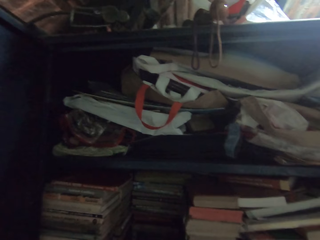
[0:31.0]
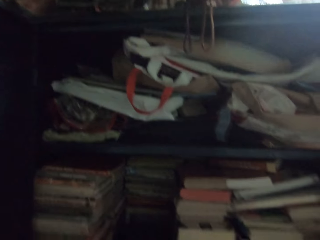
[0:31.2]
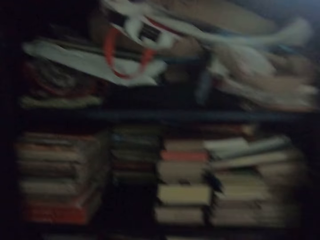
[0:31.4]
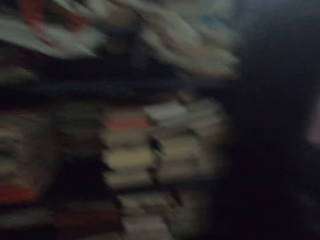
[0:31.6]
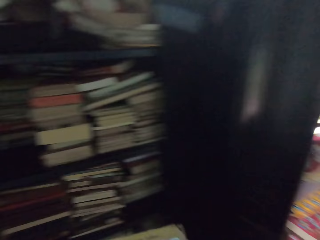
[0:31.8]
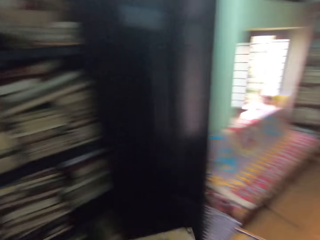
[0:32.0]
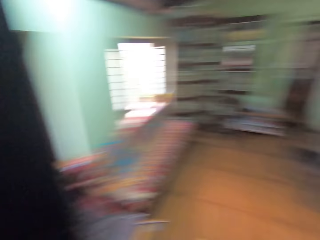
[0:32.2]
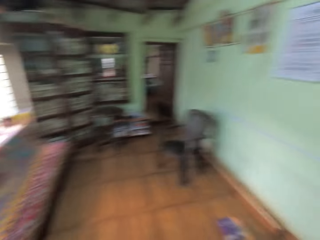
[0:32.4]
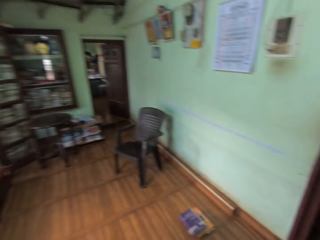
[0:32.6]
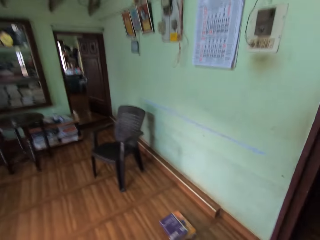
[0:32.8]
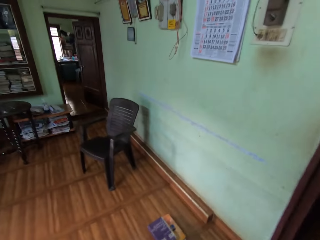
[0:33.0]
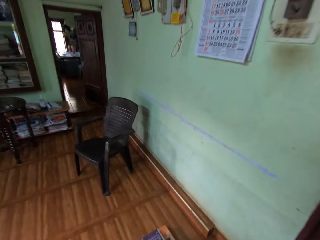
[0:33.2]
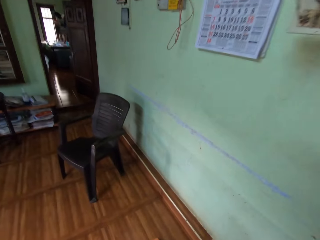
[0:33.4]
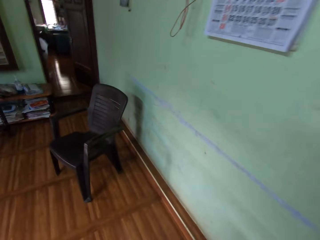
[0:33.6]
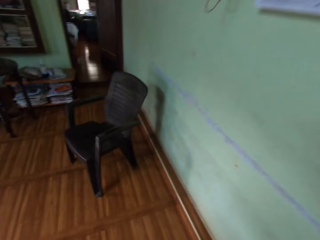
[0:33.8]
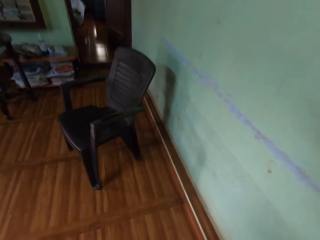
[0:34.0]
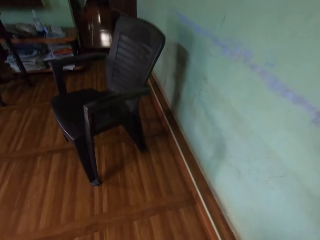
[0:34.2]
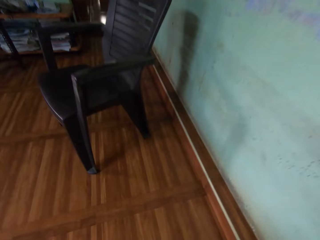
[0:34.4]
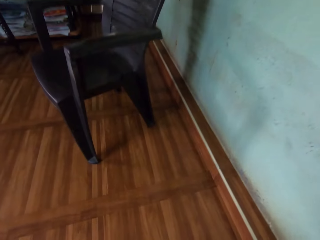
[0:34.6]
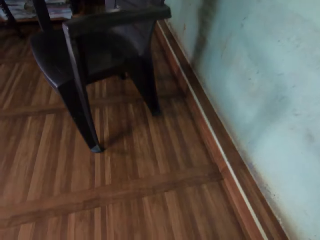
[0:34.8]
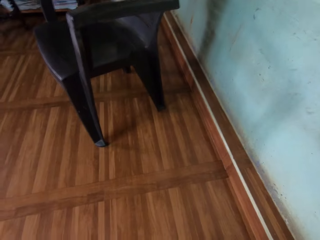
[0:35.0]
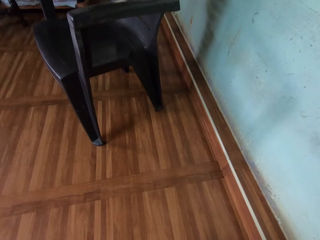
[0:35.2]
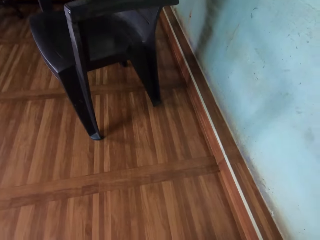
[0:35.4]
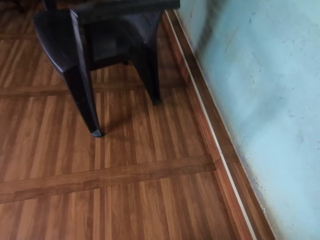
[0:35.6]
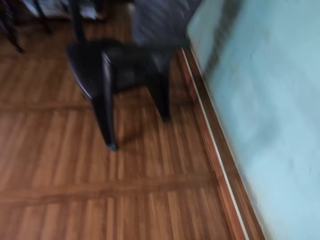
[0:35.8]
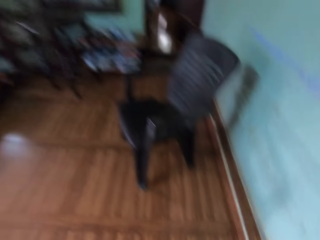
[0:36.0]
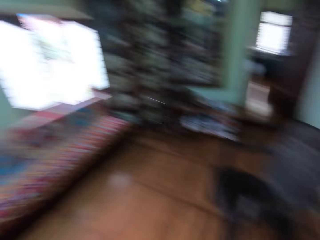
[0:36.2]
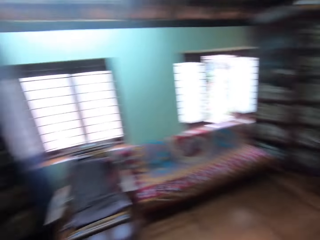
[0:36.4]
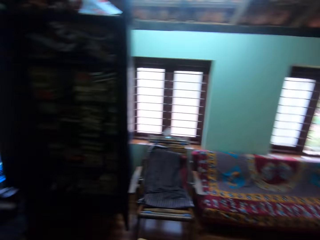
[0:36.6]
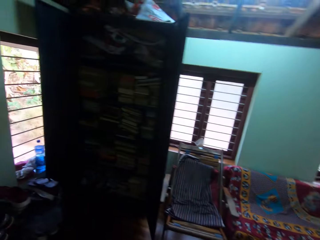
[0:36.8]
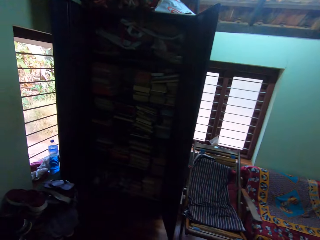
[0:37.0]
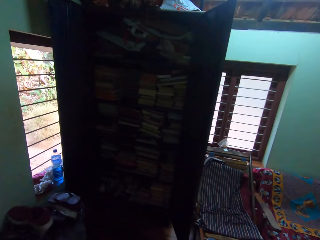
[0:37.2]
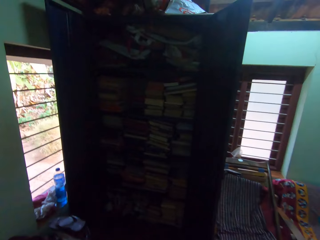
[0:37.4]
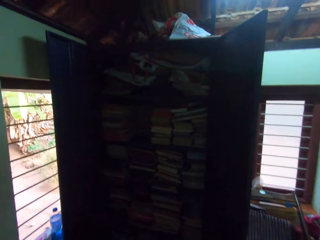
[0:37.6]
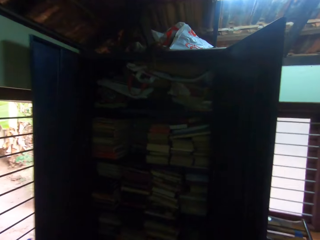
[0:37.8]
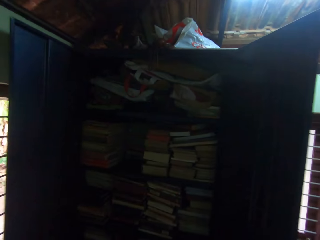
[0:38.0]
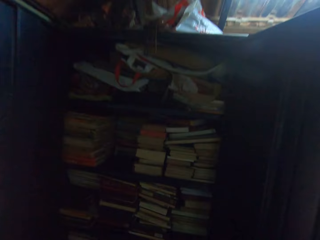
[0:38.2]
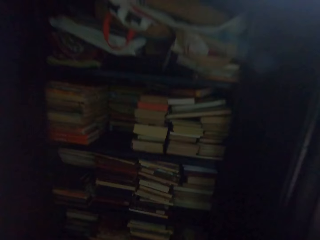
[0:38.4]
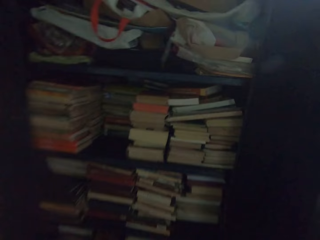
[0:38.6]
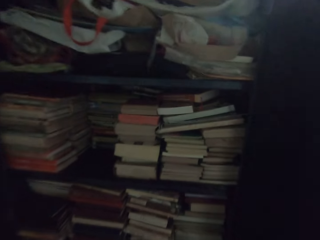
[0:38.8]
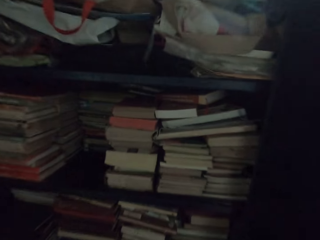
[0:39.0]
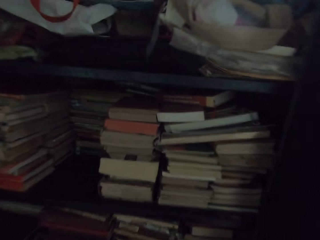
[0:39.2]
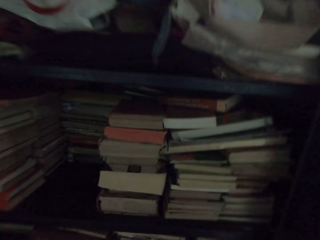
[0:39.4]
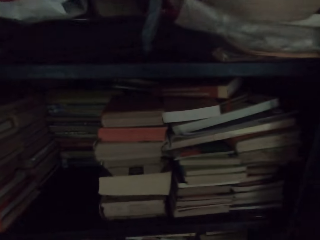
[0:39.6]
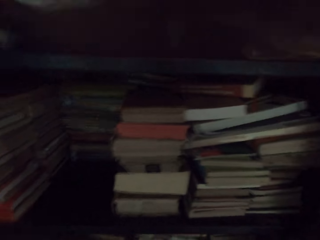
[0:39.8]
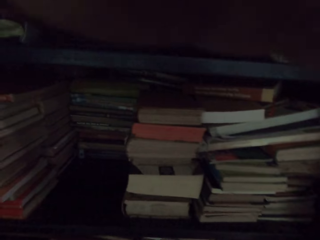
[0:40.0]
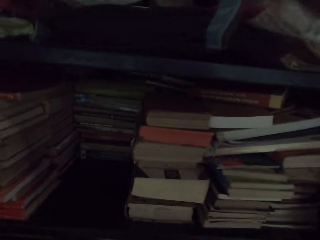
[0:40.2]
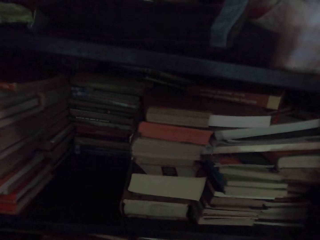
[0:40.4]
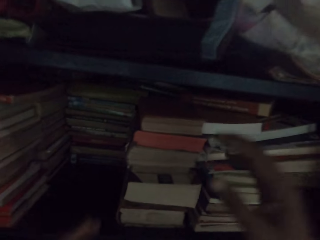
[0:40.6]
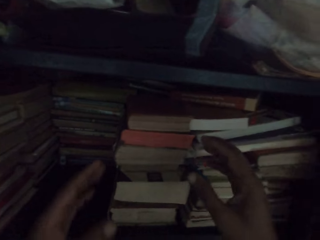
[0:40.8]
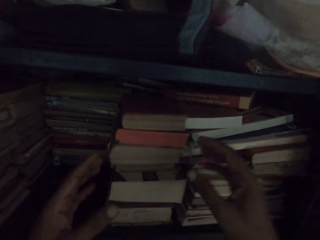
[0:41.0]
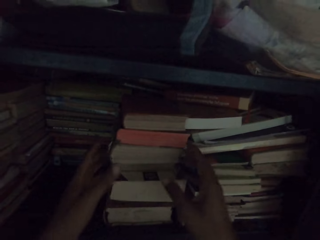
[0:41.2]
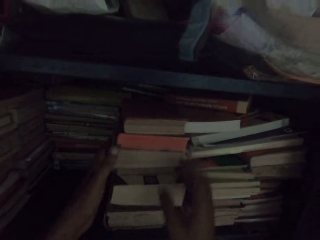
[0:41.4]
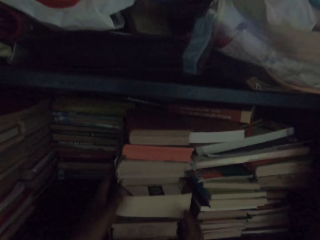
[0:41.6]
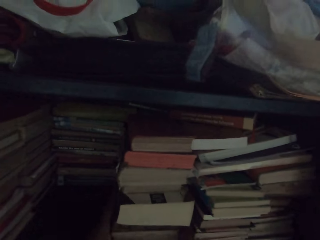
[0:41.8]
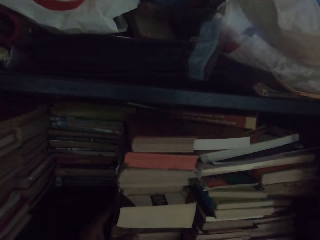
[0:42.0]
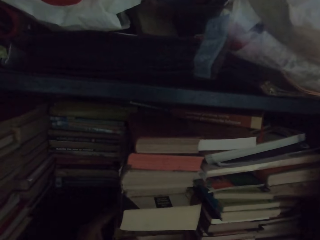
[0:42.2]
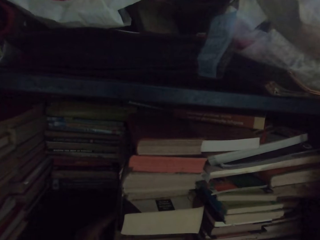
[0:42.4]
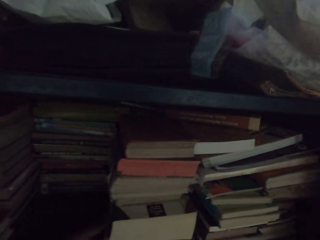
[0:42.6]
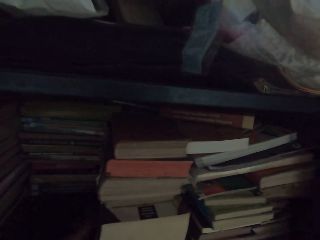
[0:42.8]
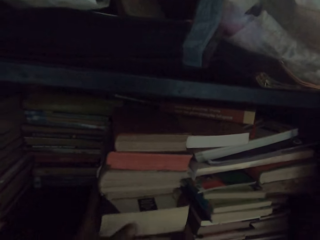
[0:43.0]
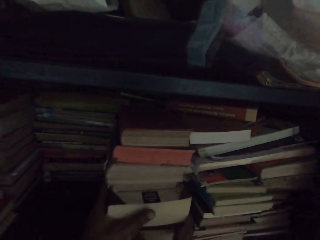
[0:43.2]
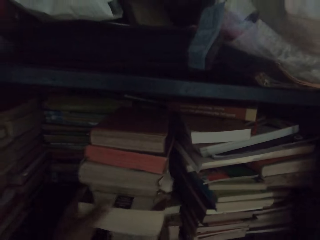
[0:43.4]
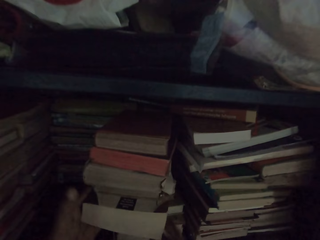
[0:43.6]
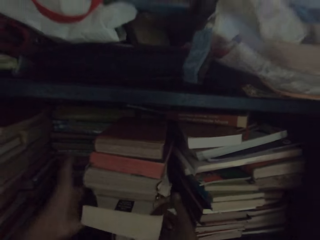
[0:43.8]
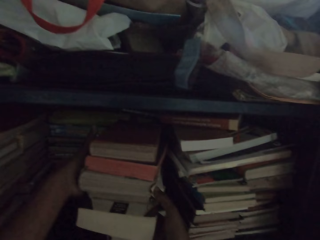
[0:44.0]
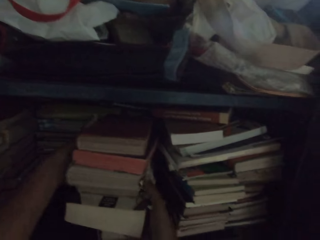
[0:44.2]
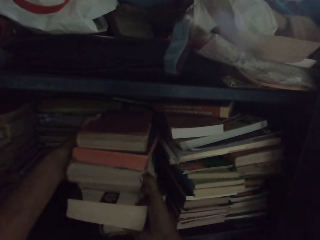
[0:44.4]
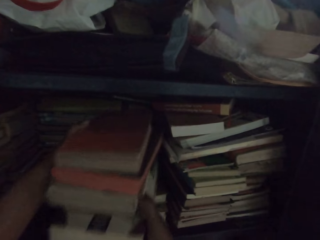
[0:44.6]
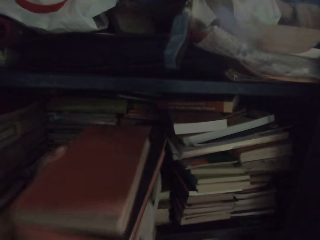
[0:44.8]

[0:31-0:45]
The camera wearer walks away from the shelf. He walks towards the shelf. He touches the camera. He lowers his right hand. He pulls out books from the middle compartment of the shelf with his hands. He moves the books.

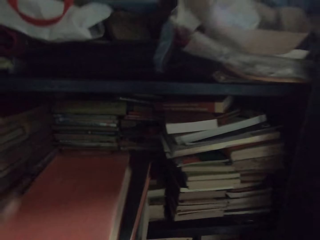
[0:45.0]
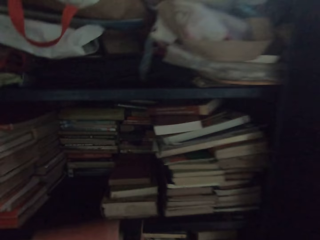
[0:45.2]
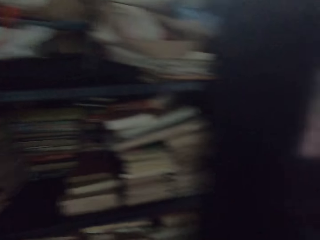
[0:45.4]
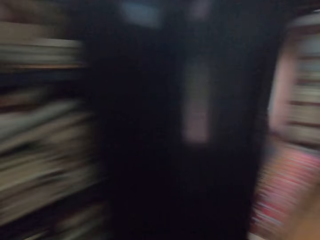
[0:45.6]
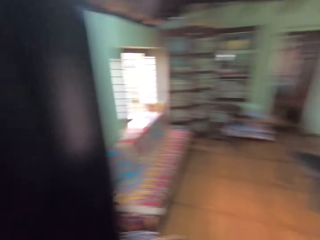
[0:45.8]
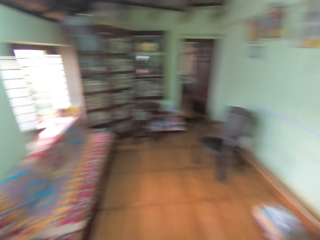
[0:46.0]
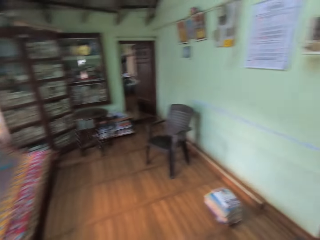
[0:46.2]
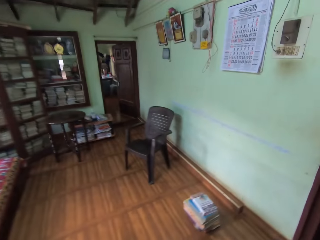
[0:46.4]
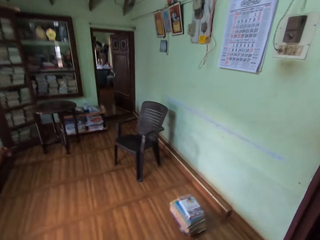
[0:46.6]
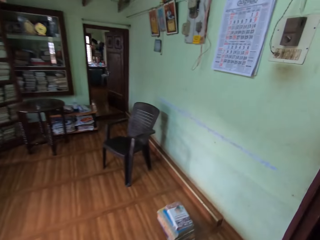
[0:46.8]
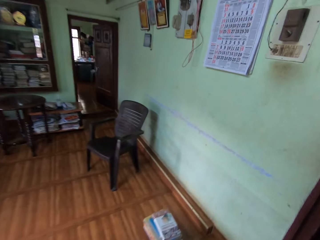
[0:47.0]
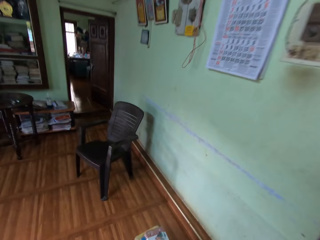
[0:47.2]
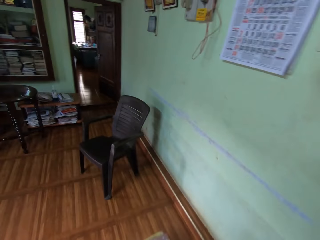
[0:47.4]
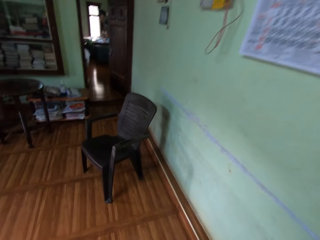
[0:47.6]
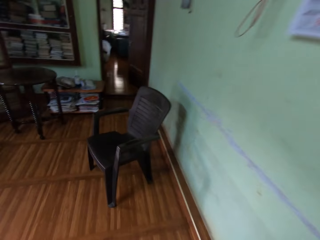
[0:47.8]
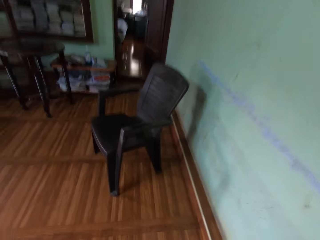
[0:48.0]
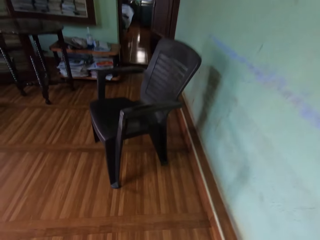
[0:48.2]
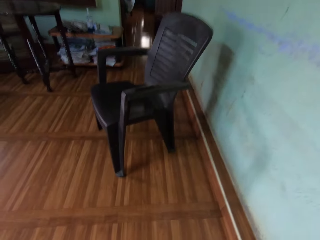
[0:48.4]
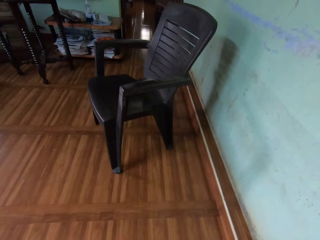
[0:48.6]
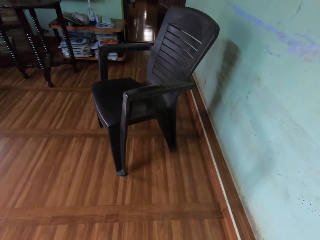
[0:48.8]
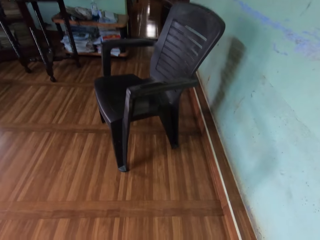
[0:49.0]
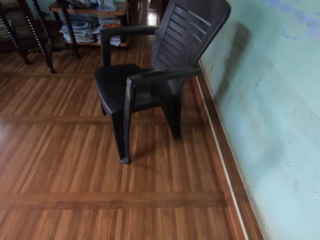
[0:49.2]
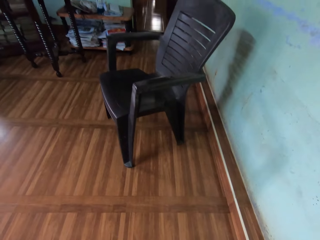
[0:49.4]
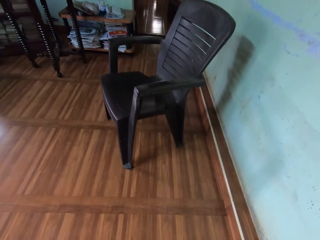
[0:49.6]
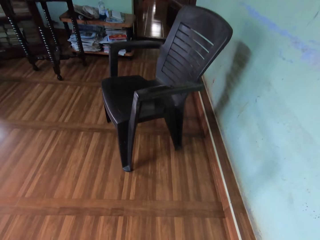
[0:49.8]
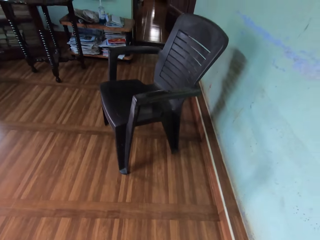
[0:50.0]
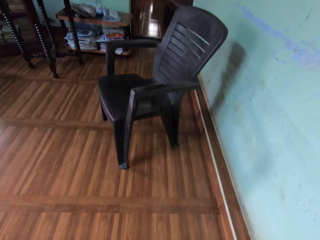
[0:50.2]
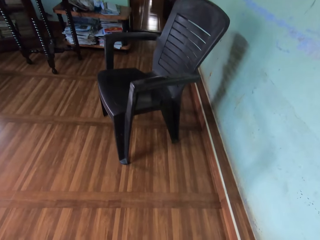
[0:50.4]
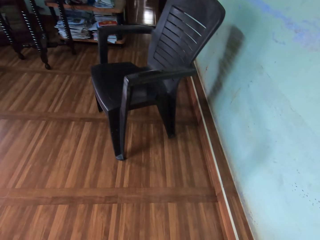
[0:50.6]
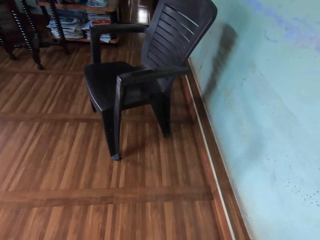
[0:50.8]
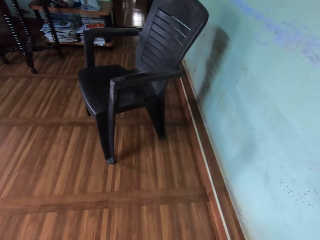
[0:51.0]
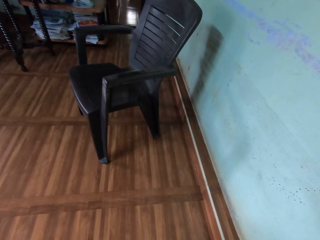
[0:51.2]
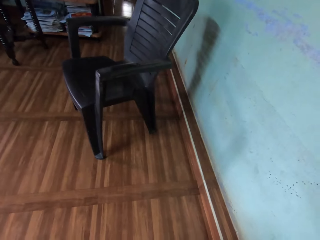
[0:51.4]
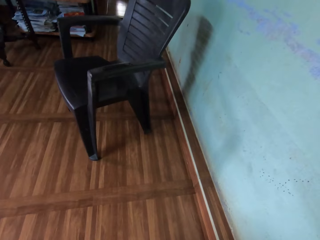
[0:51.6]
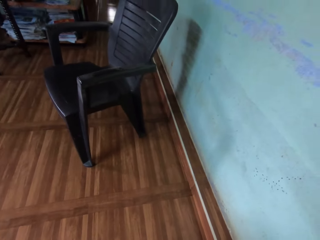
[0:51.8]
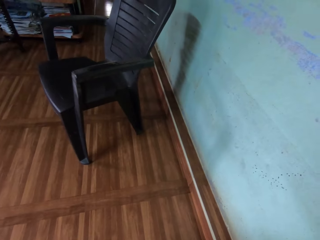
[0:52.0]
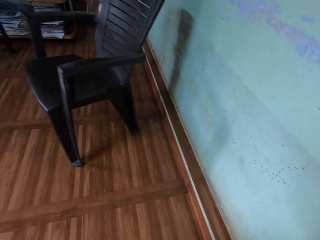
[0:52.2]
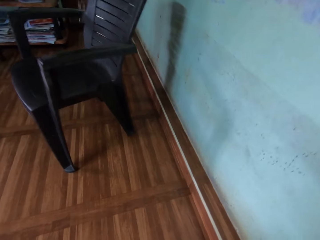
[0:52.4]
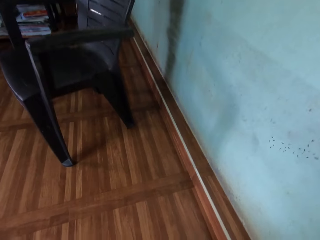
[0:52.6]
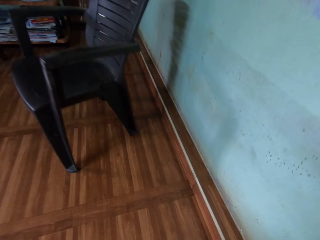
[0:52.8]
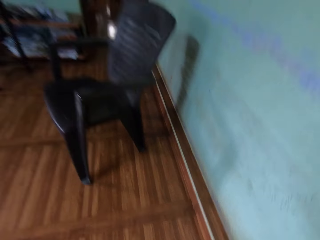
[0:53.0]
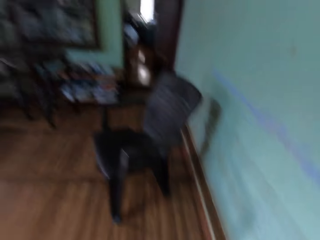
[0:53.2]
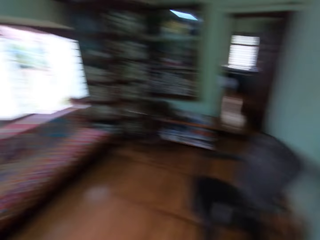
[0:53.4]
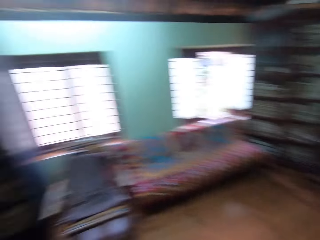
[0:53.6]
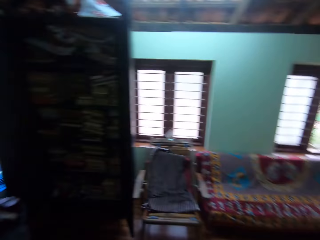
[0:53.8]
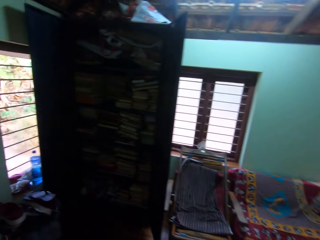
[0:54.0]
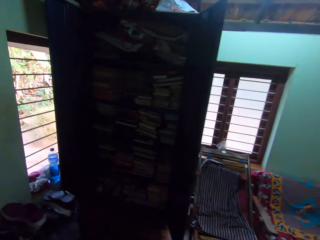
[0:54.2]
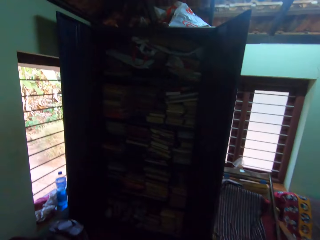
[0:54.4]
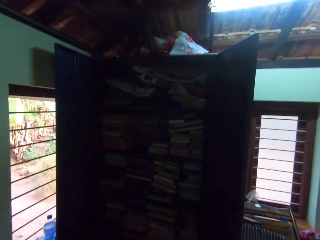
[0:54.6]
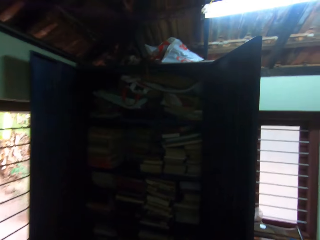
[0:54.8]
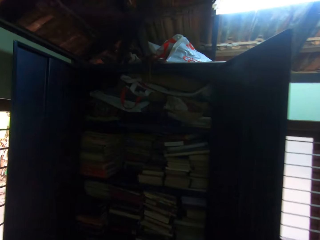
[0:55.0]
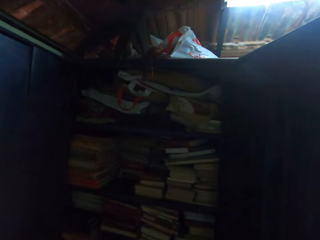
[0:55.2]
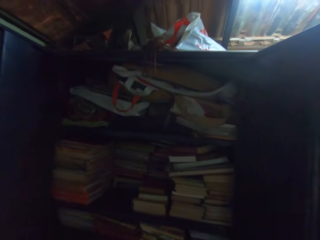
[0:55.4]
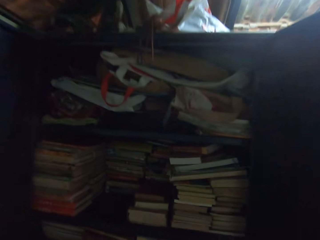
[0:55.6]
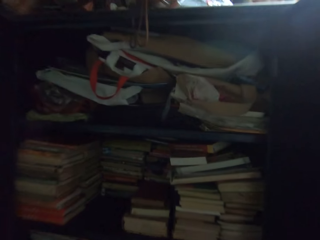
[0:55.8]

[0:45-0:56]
The camera wearer lifts the books. They walk away from the shelf. They walk towards the shelf.
